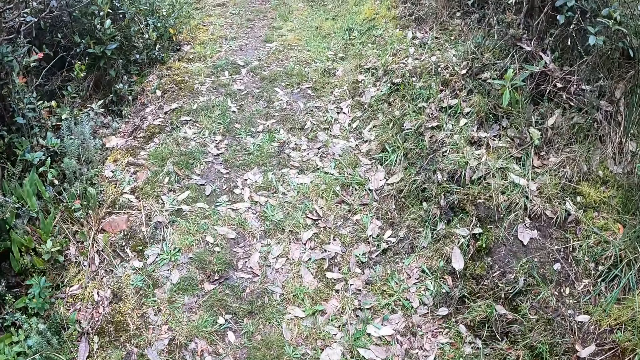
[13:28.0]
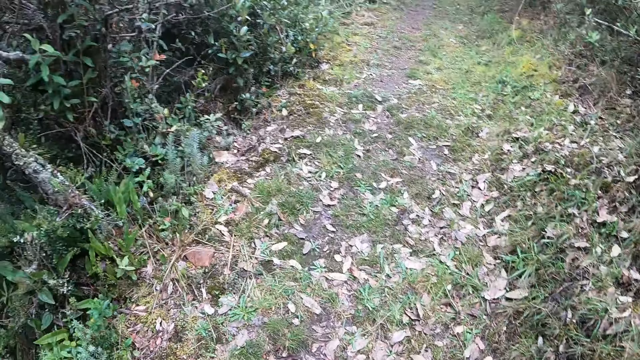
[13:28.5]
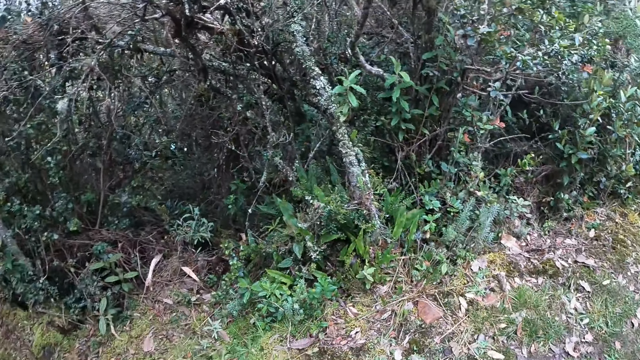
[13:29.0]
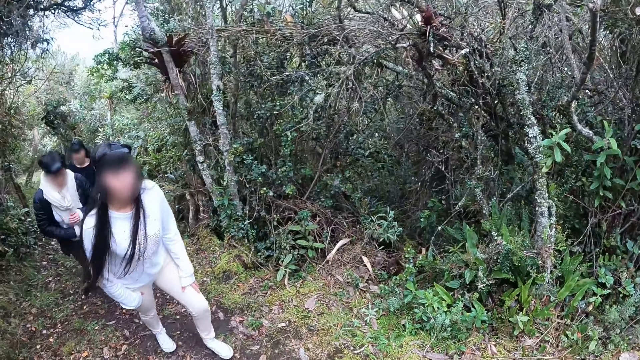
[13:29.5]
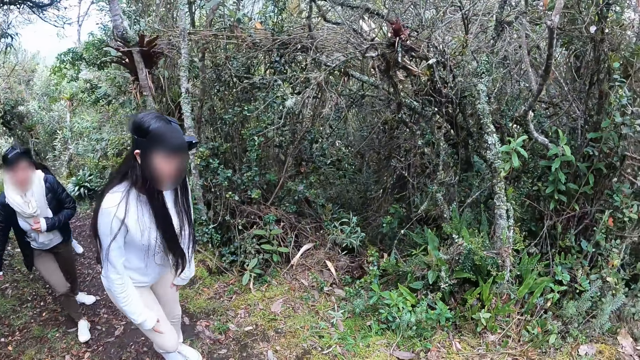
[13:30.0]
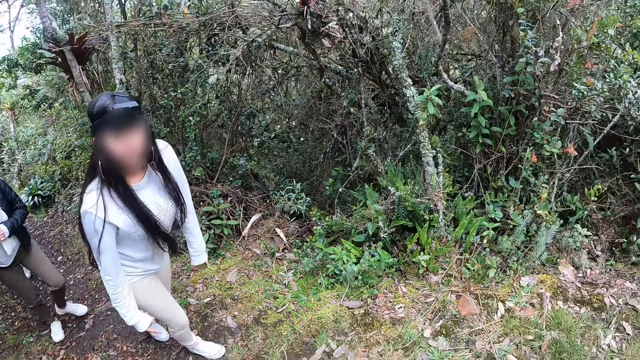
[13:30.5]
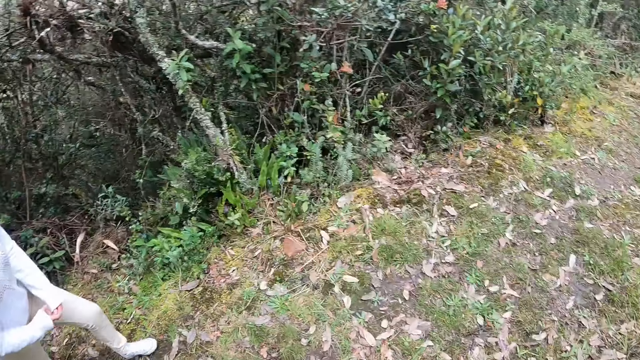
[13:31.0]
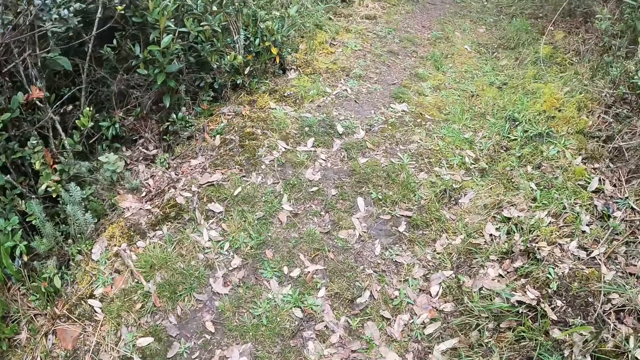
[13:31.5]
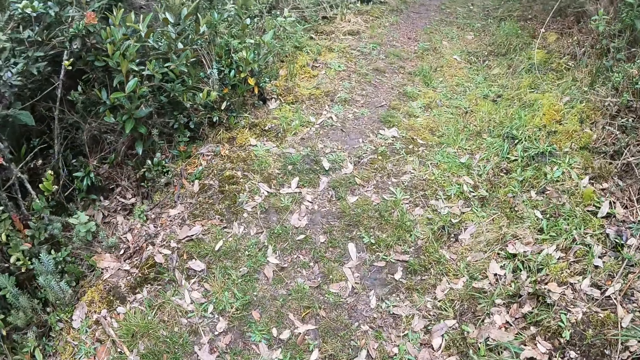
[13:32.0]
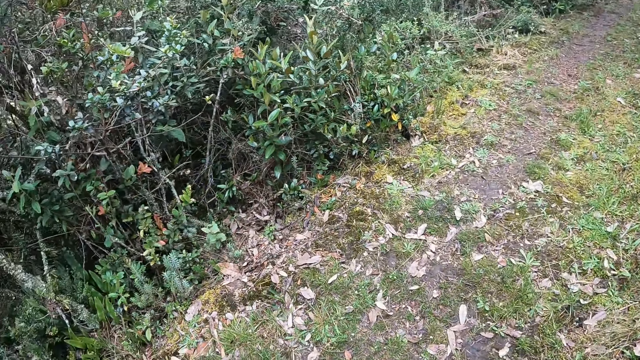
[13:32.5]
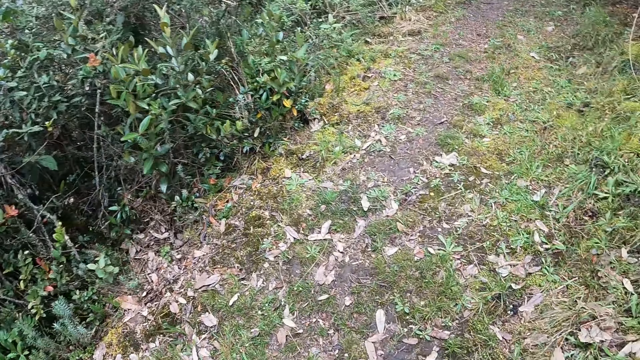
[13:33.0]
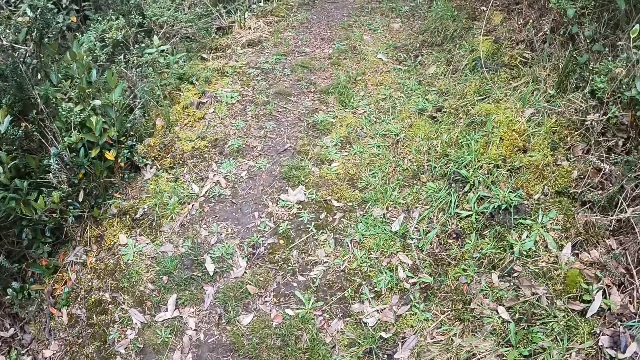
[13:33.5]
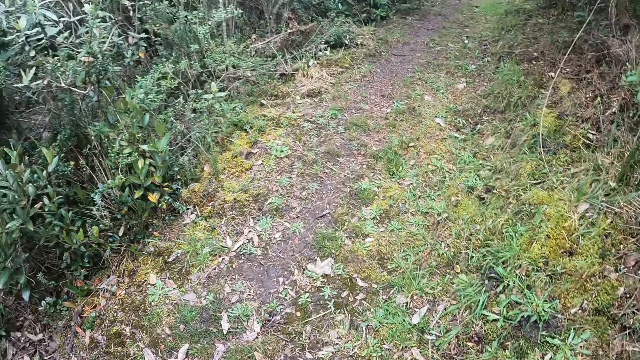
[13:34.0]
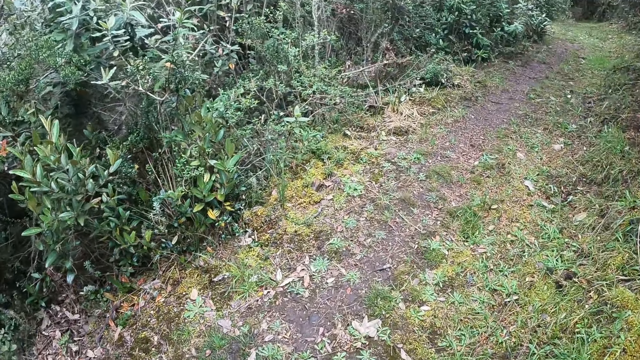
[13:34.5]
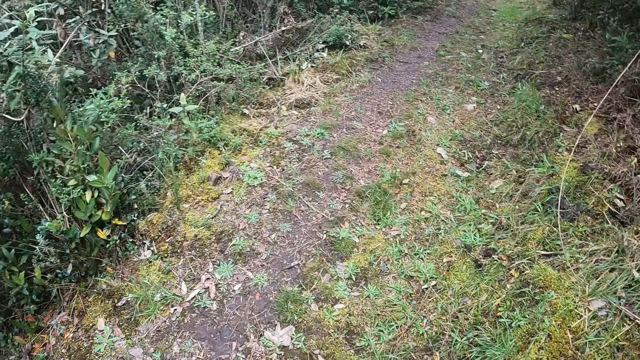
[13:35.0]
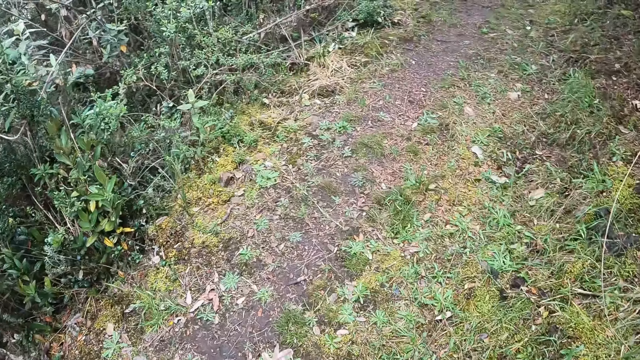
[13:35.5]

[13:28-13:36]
The camera wearer looks to the back.

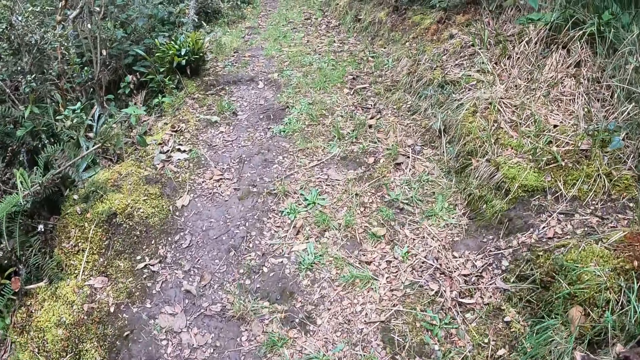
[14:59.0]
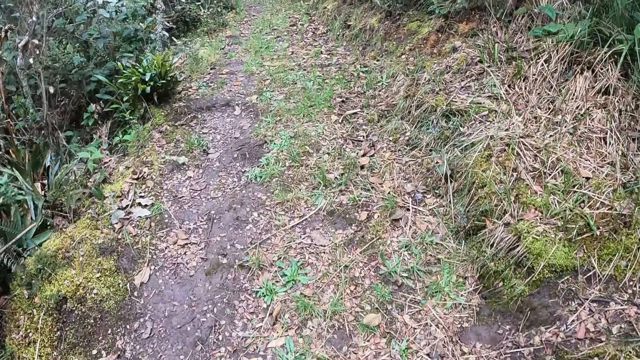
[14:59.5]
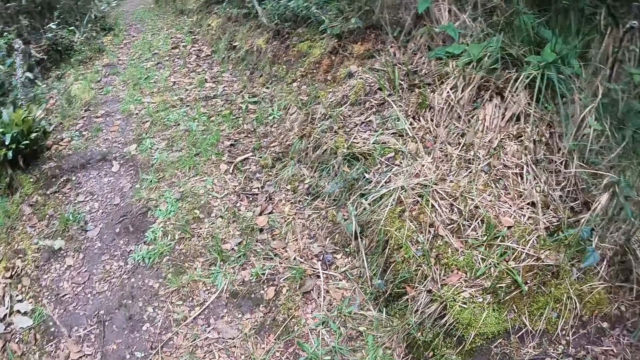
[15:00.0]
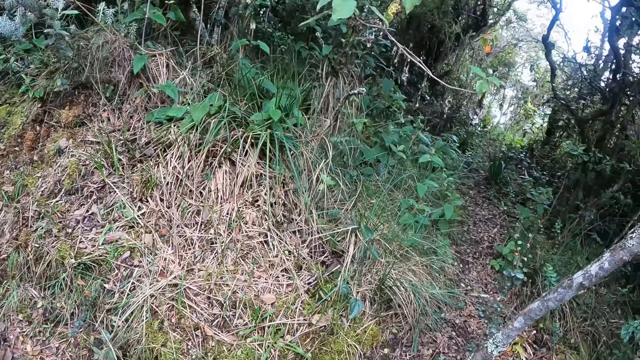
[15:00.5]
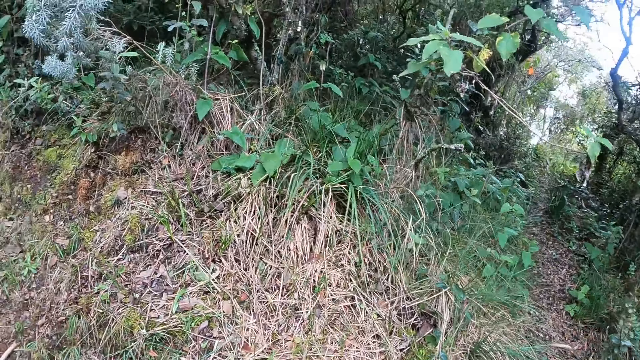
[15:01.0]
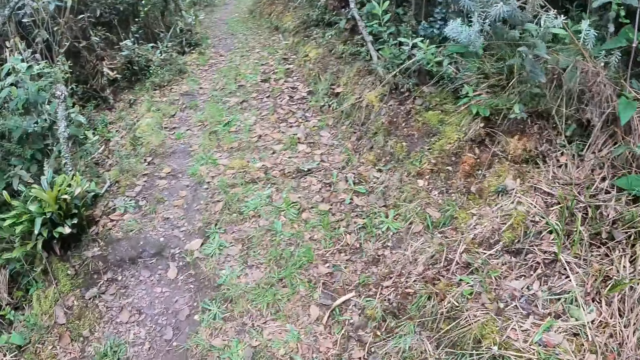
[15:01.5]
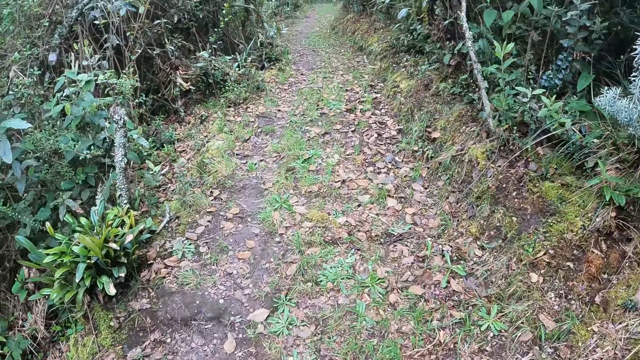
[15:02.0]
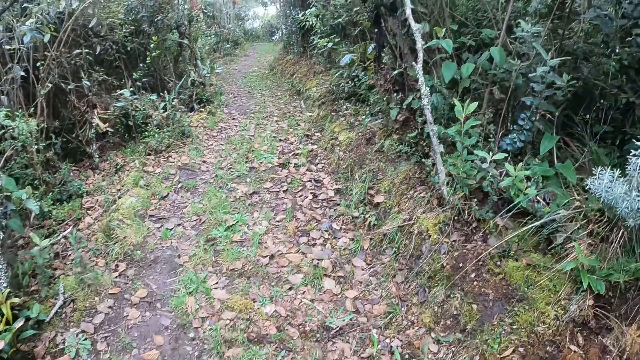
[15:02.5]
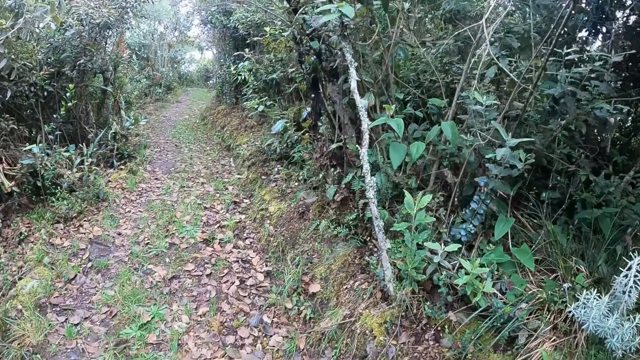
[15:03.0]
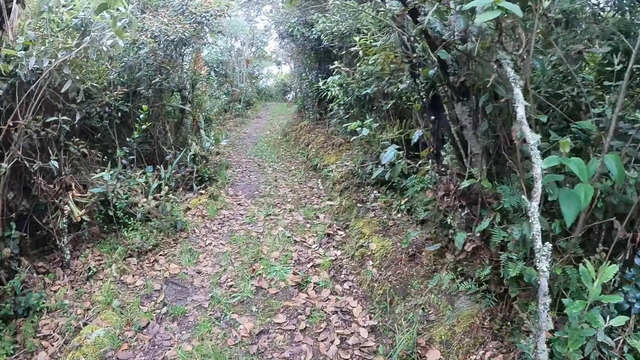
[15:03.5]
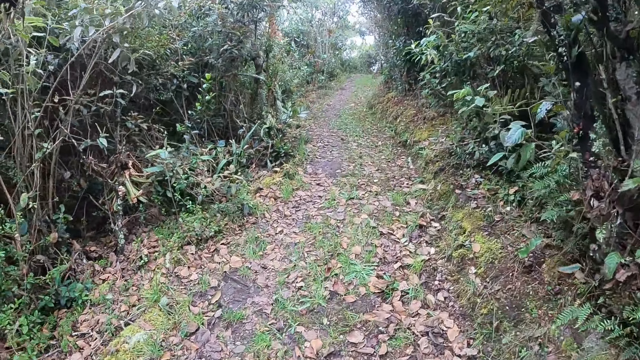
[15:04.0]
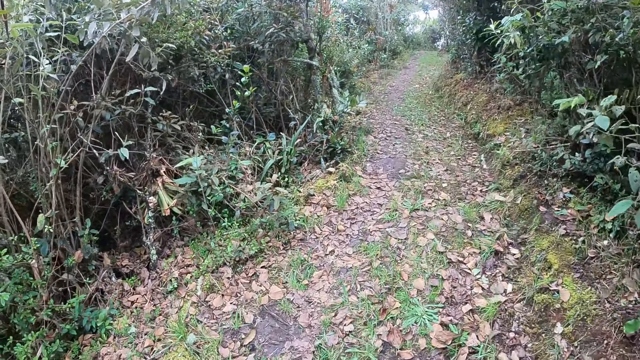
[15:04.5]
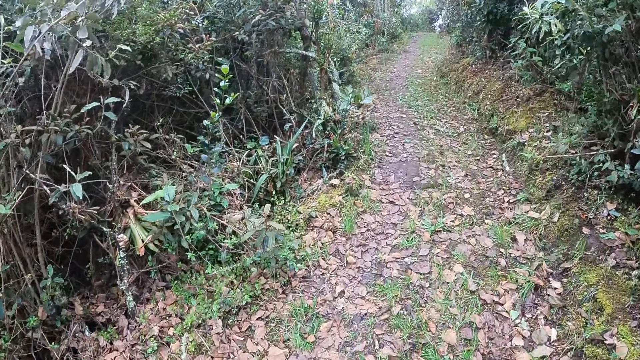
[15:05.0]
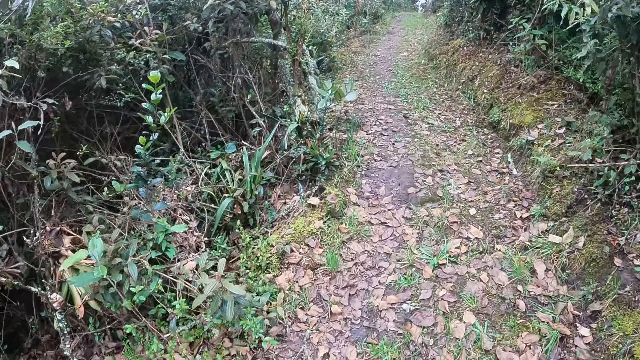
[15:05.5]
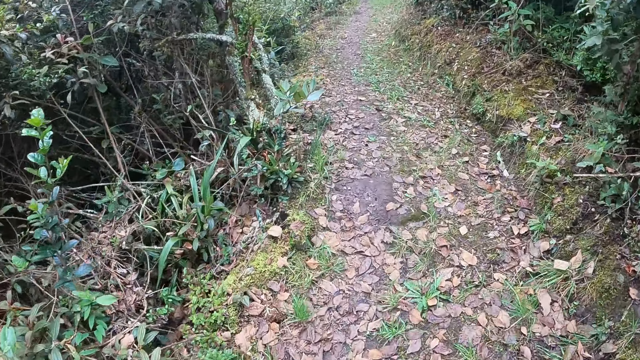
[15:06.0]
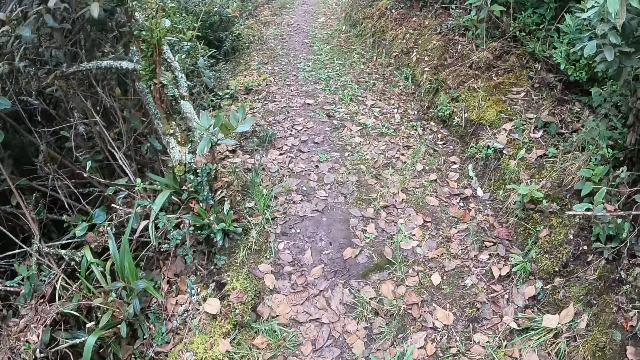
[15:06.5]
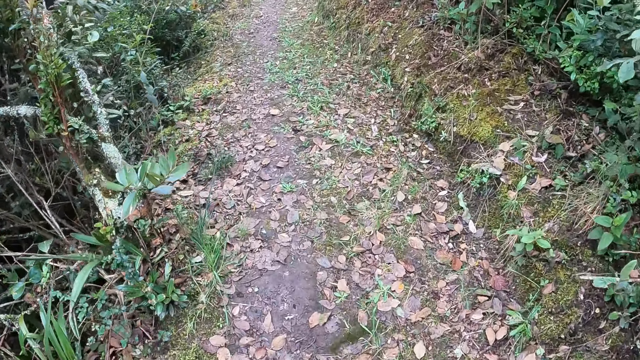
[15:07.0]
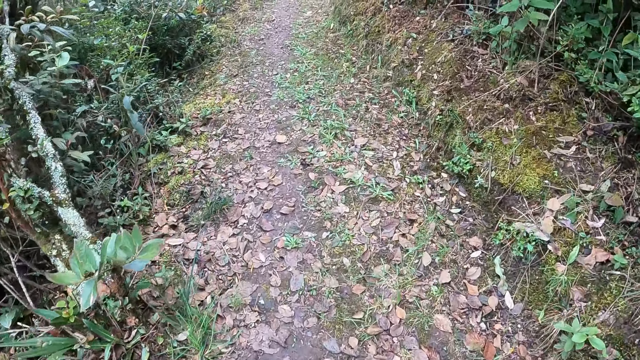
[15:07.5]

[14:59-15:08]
The camera wearer looks around. They walk along the path.

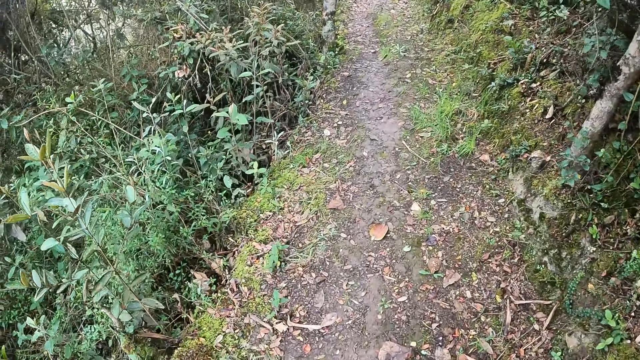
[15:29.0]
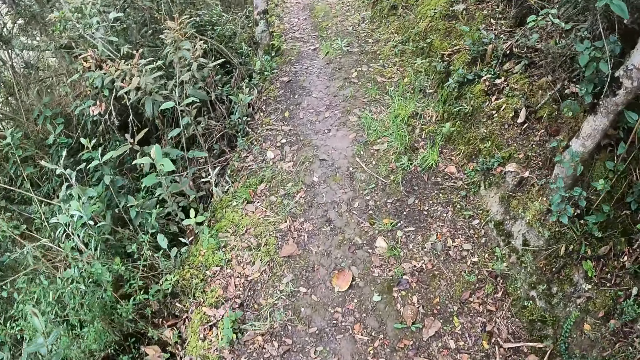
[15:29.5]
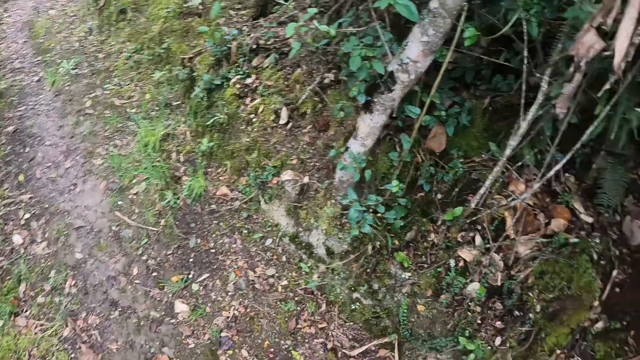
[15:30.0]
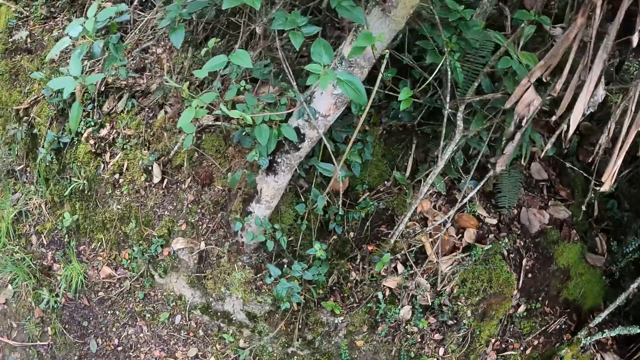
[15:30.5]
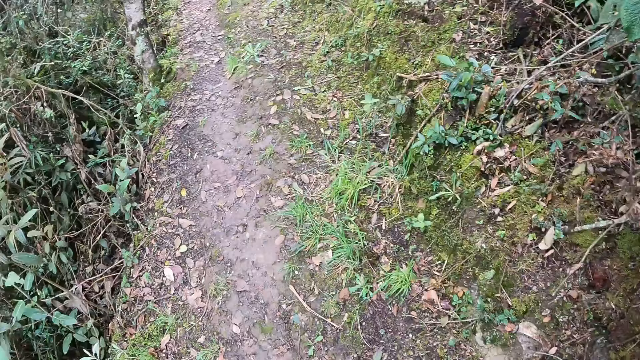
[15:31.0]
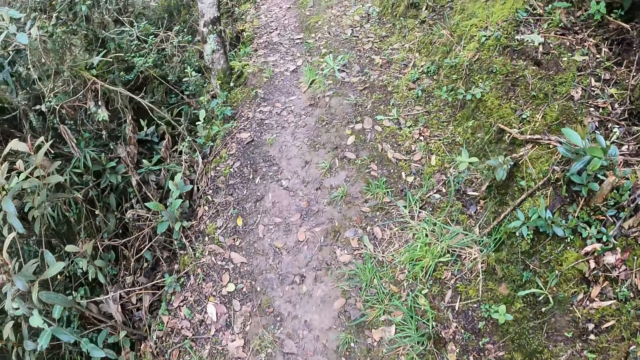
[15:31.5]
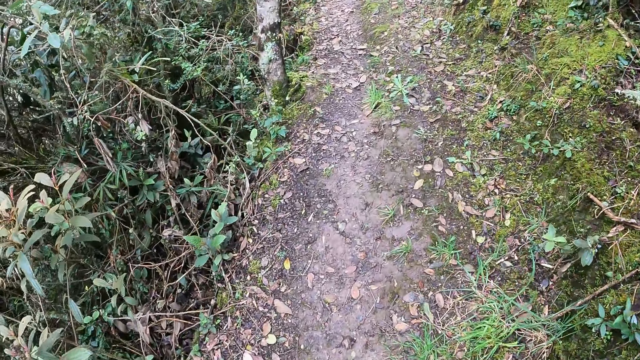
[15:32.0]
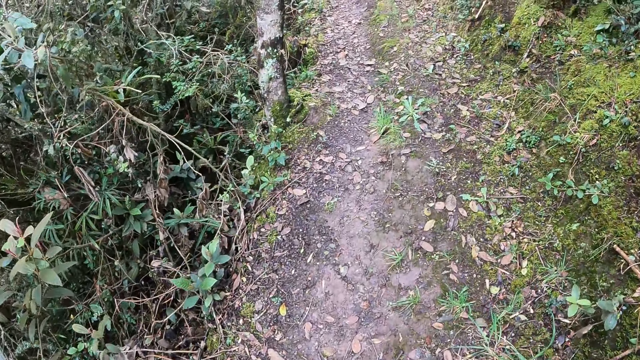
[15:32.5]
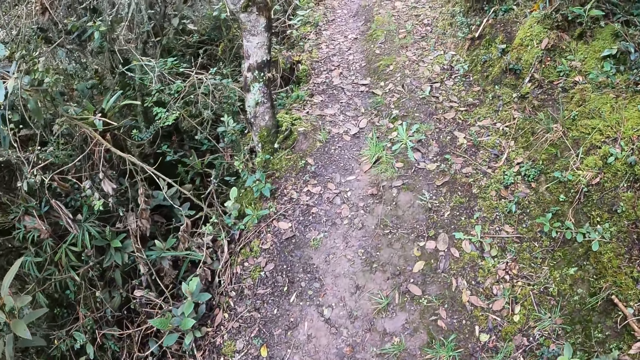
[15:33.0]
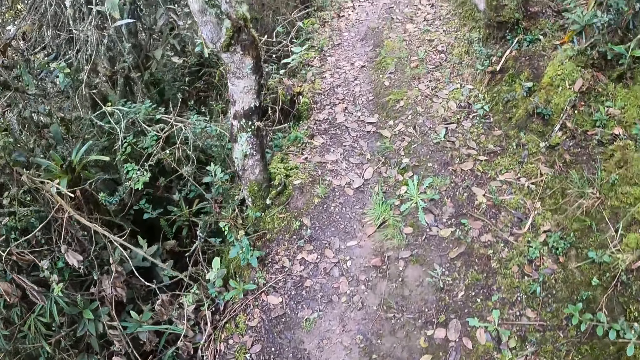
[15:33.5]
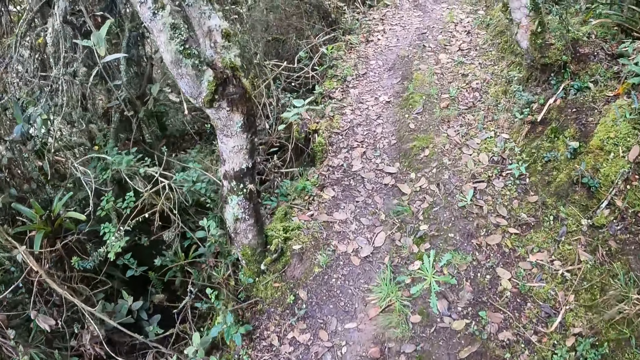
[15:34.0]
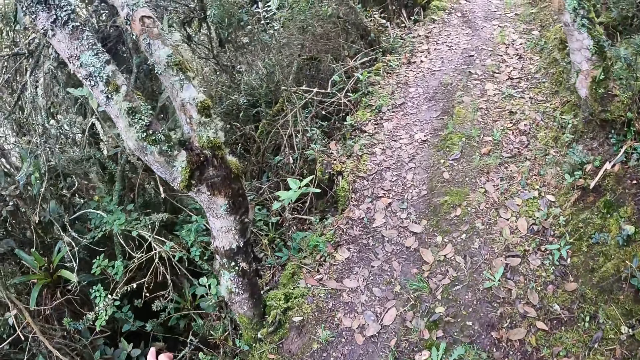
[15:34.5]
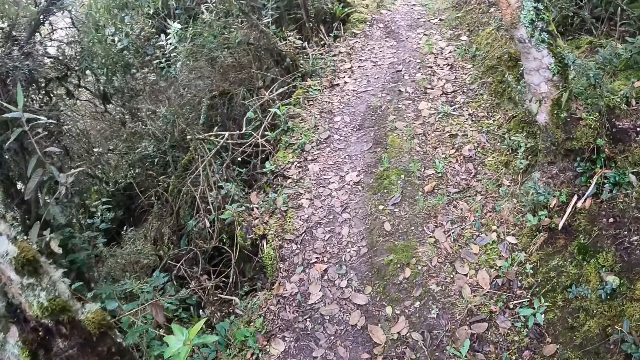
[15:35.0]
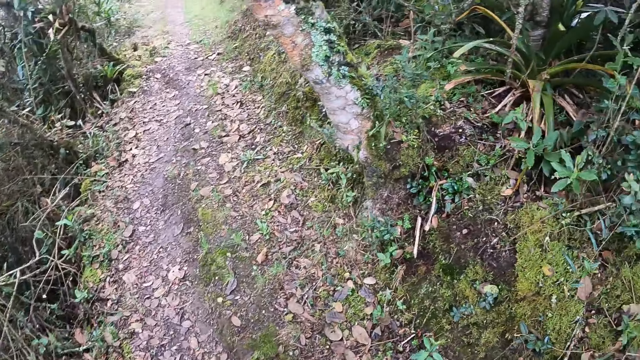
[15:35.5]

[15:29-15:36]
The camera wearer looks around. They walk along the path.
